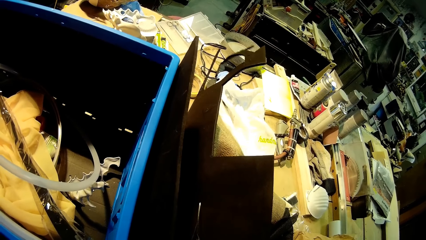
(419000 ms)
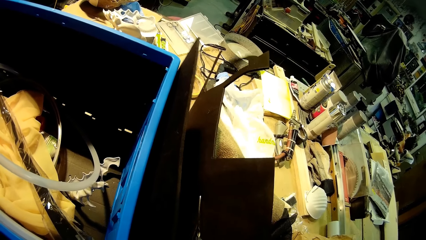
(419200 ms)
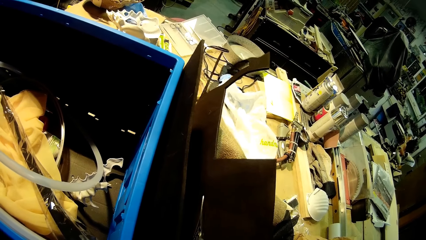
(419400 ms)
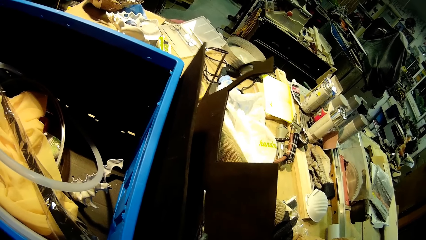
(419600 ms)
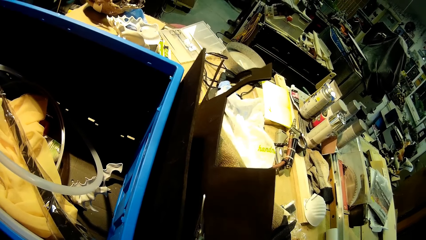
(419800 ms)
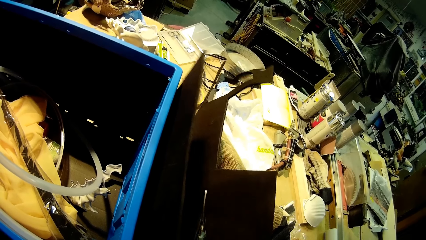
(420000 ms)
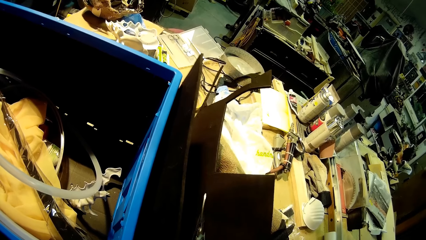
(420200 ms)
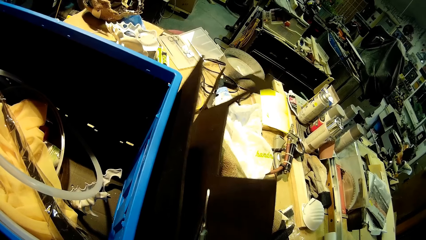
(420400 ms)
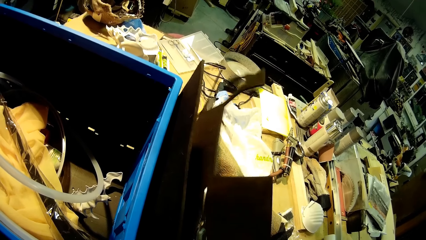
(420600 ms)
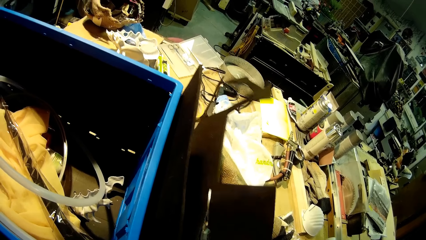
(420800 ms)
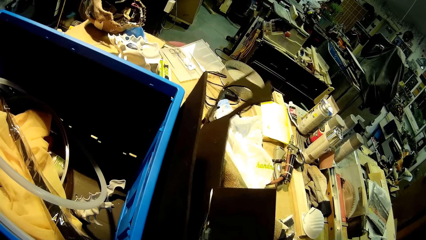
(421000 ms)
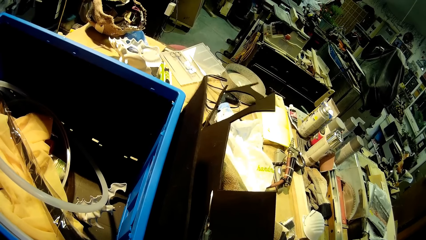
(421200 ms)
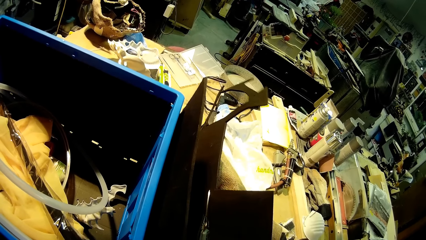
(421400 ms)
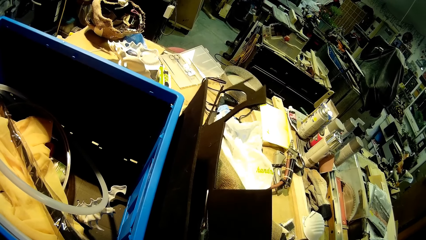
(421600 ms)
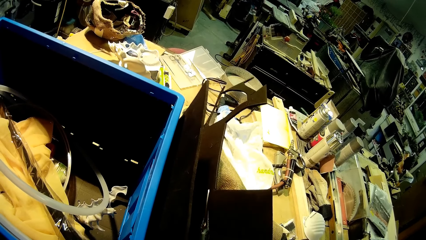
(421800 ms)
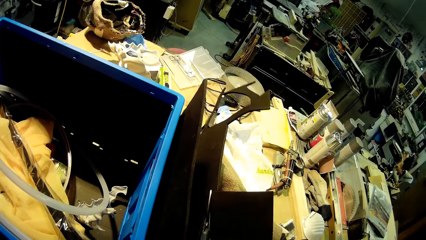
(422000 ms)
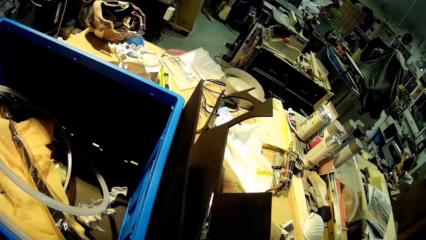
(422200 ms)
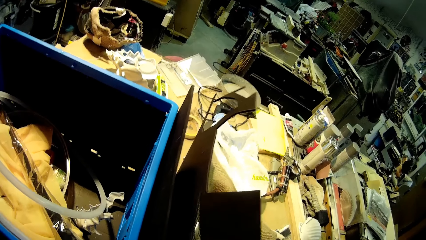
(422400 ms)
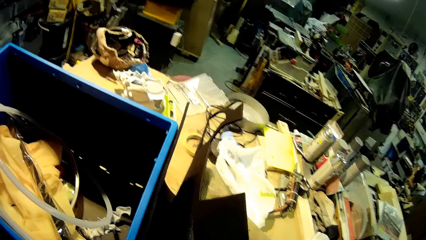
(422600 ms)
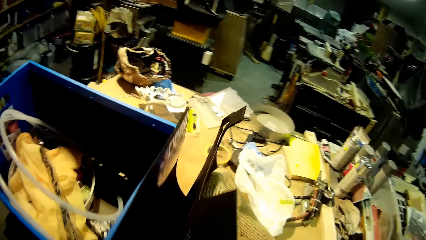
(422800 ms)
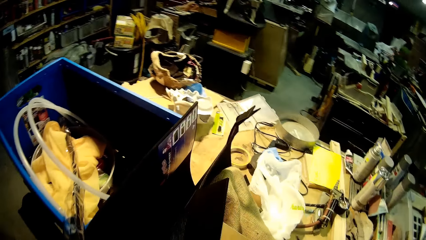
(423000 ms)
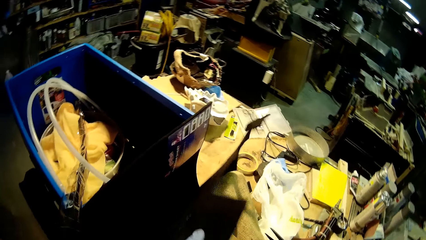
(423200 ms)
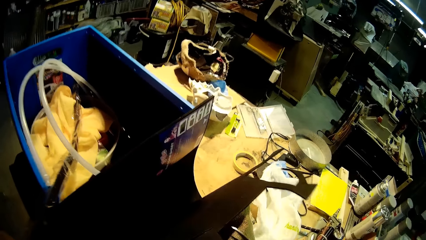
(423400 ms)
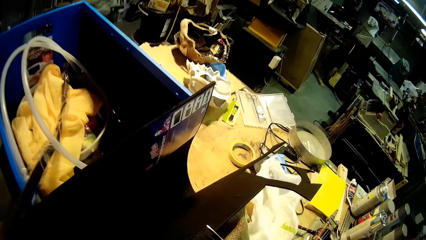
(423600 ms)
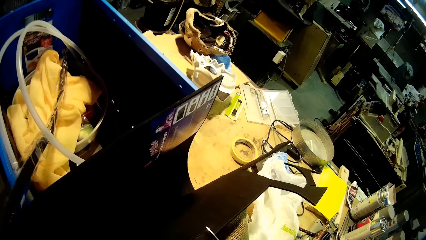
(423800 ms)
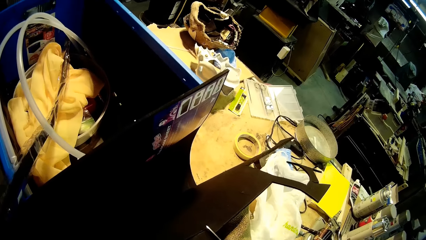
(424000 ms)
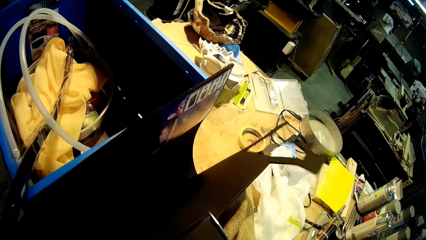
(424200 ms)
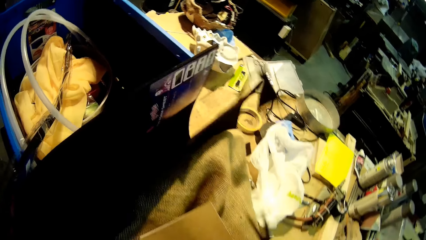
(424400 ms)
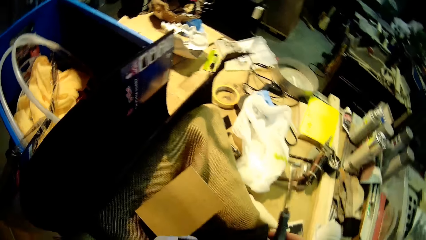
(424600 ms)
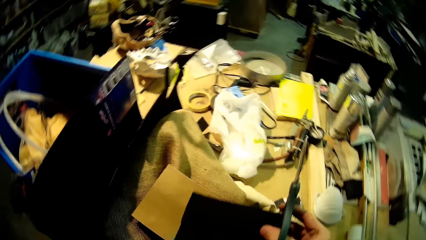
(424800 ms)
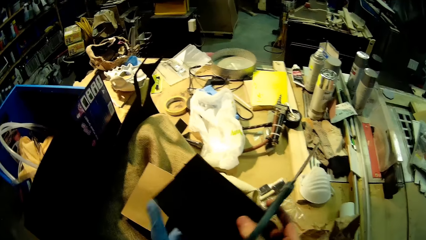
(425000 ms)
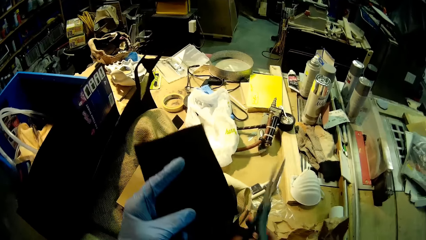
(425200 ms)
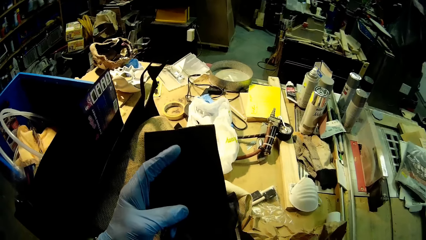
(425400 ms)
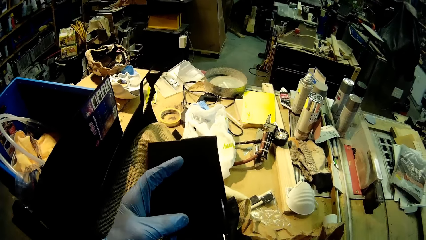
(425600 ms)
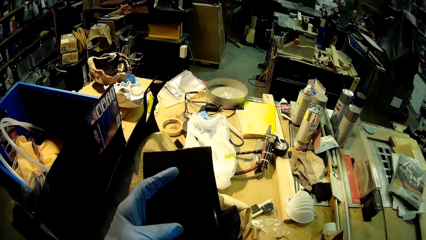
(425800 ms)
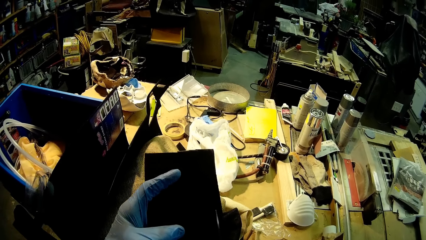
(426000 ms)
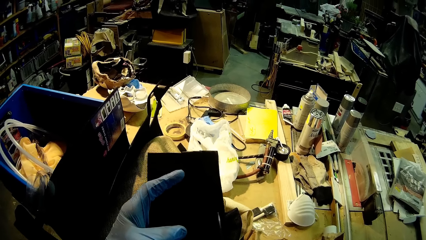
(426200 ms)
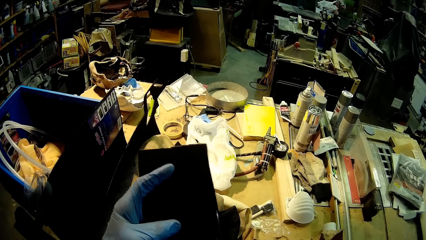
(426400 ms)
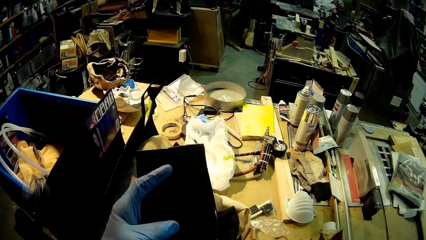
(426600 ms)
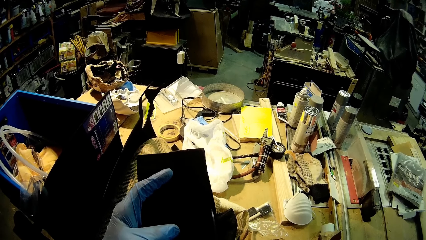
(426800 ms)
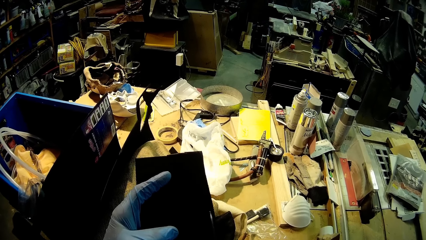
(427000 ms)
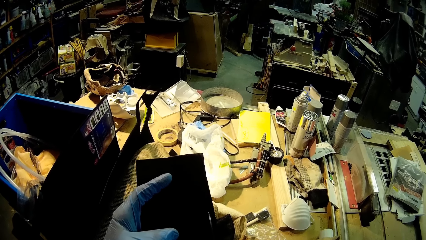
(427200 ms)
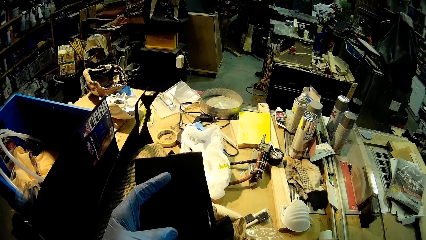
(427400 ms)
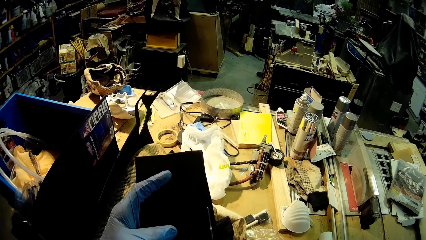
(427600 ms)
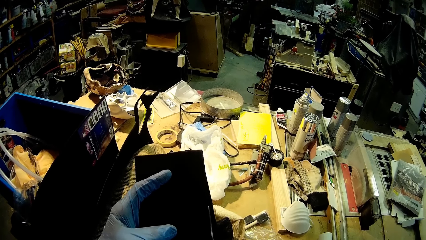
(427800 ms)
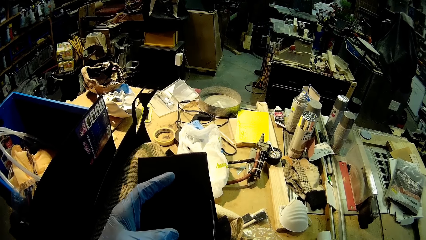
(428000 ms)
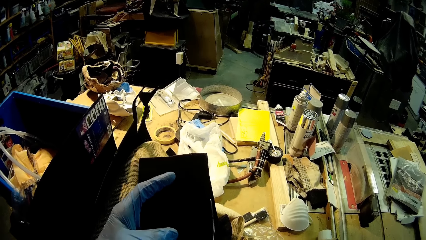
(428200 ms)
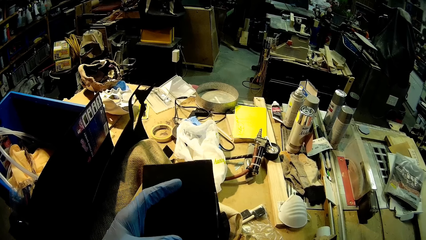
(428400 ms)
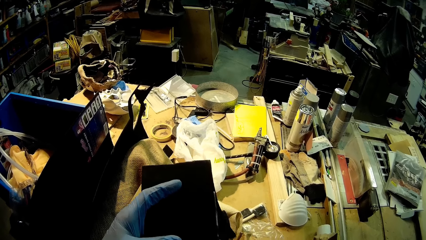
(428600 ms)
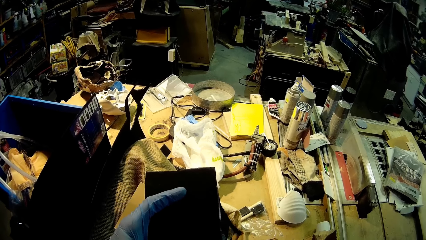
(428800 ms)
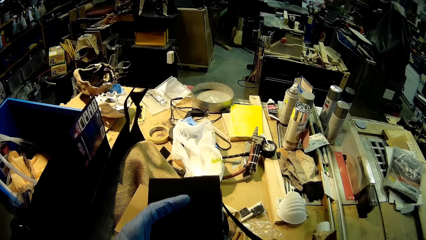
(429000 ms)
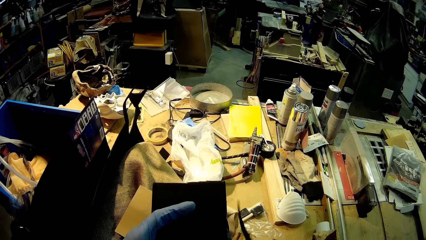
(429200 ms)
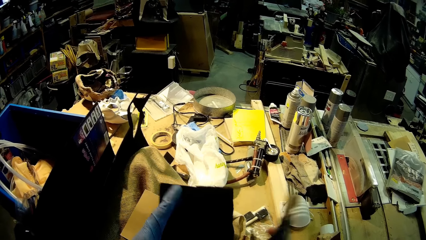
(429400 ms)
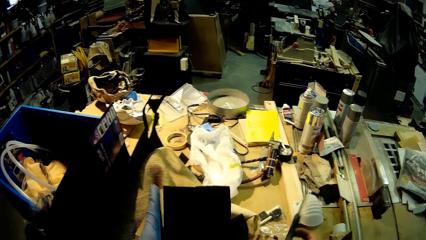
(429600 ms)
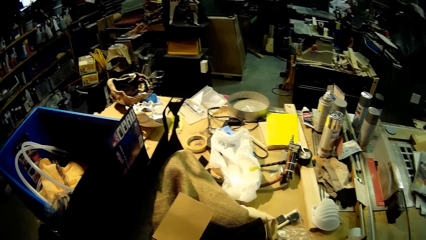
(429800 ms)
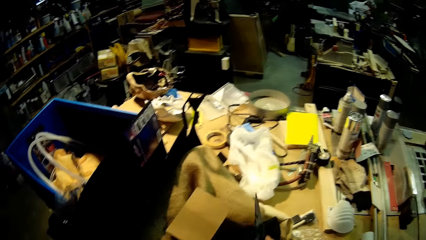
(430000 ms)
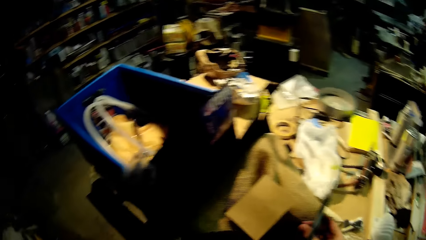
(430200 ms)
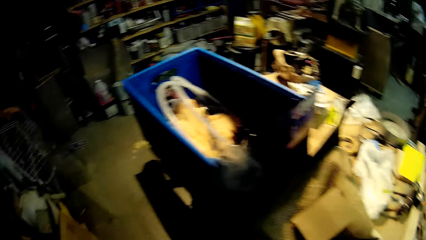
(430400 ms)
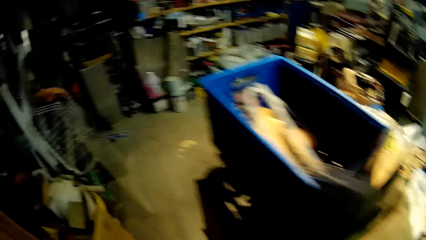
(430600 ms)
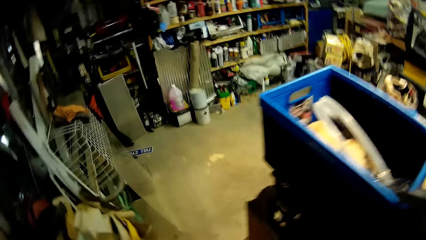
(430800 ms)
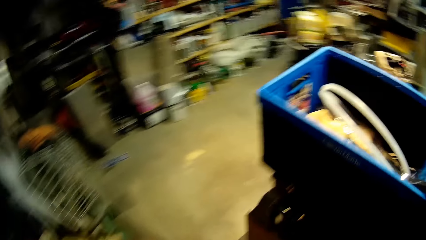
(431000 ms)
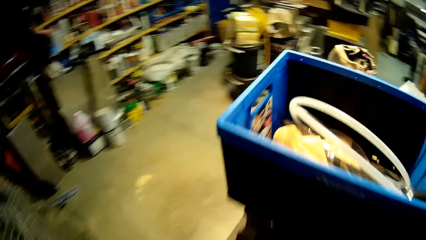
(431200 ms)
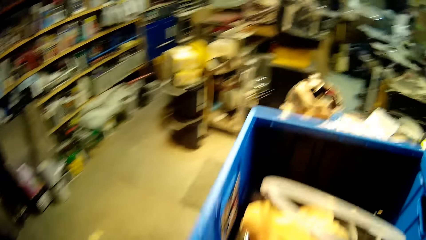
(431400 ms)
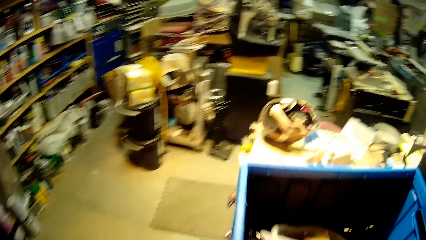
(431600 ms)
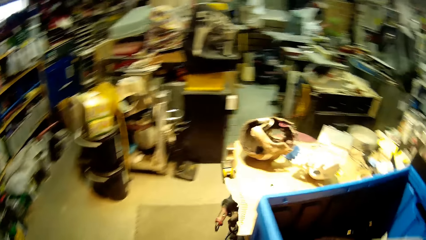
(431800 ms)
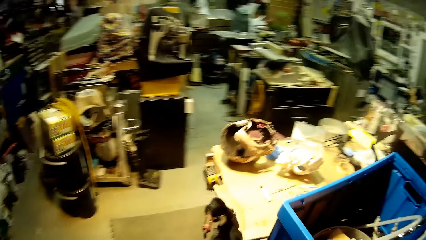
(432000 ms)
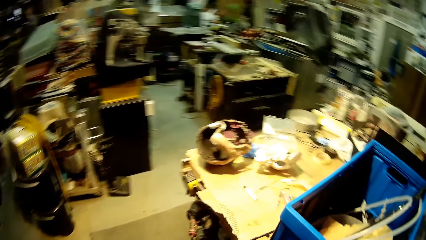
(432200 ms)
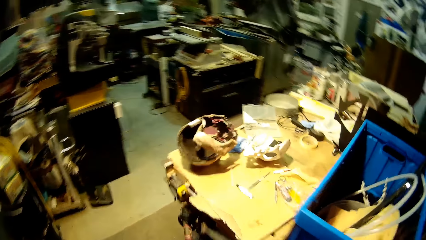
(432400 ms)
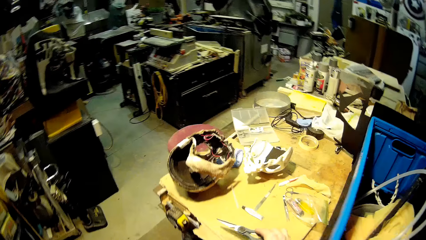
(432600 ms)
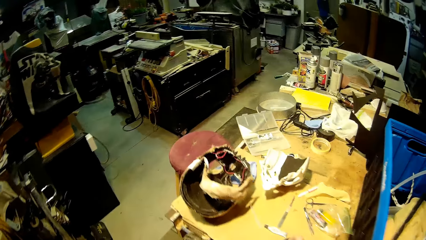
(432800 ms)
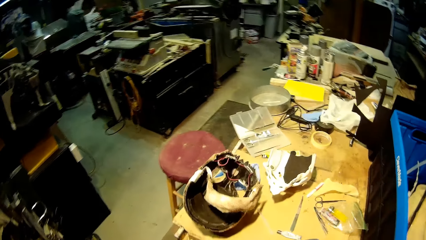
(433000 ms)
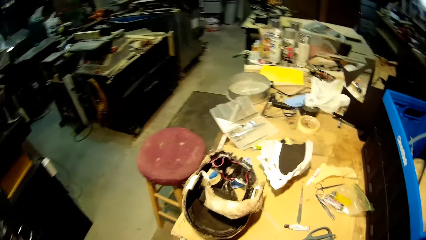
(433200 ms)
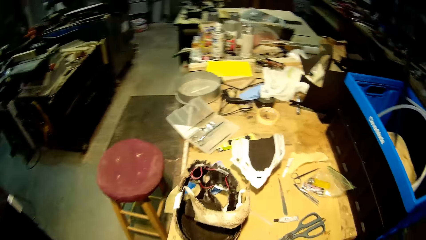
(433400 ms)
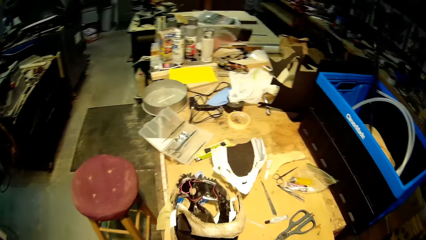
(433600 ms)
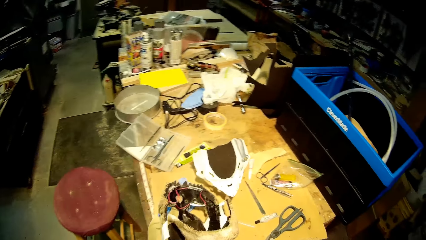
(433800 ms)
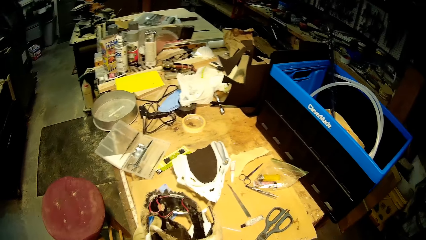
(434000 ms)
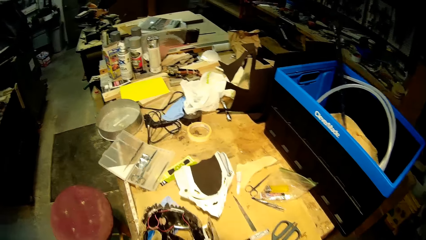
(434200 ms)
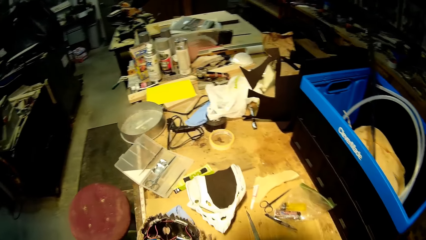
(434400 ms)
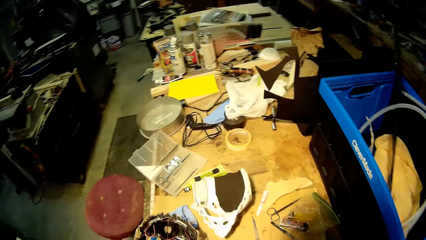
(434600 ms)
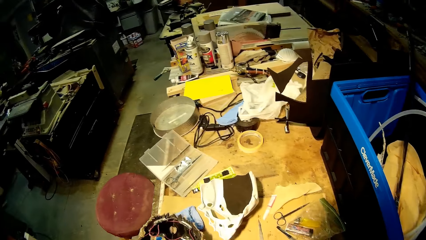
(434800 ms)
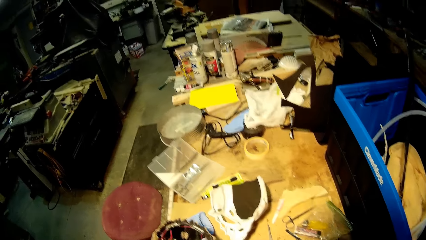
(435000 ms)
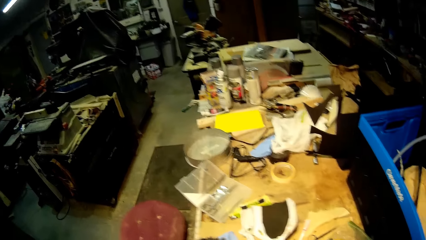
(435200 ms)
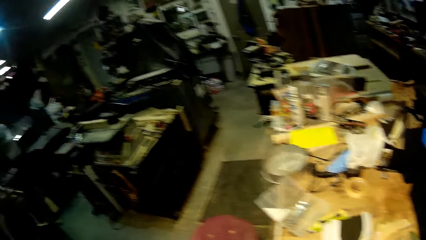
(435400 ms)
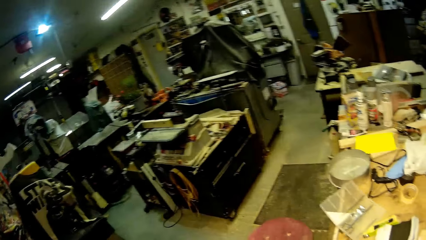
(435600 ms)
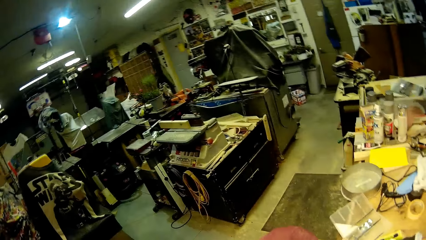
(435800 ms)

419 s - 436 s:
The camera wearer cuts the black cardboard cut-out with the scissors in his right hand. He moves around the table. He drops the scissors on the table with his right hand.
